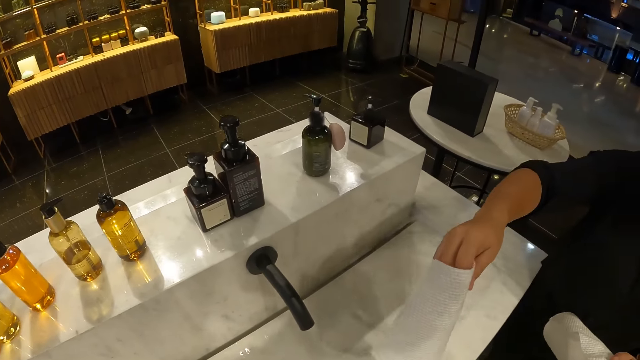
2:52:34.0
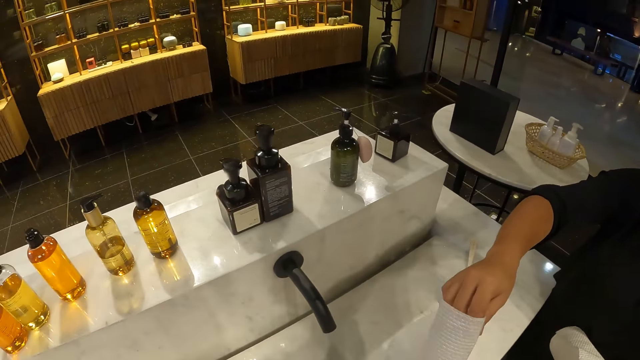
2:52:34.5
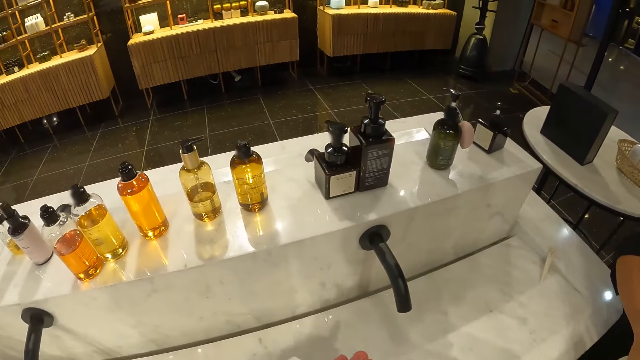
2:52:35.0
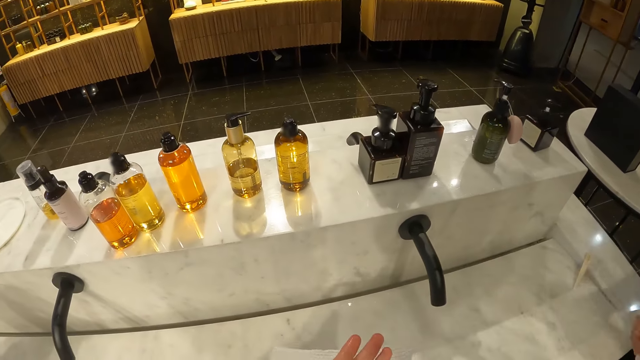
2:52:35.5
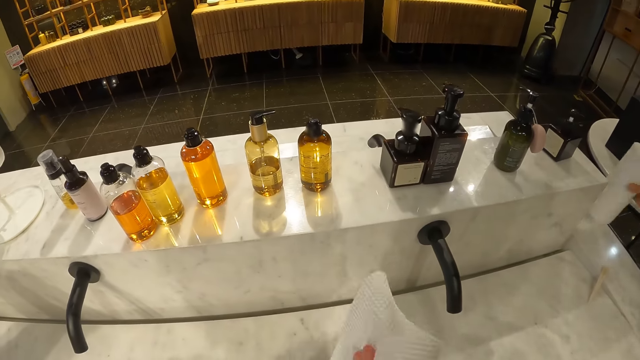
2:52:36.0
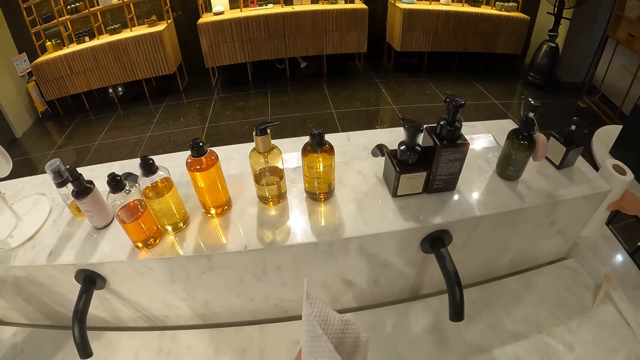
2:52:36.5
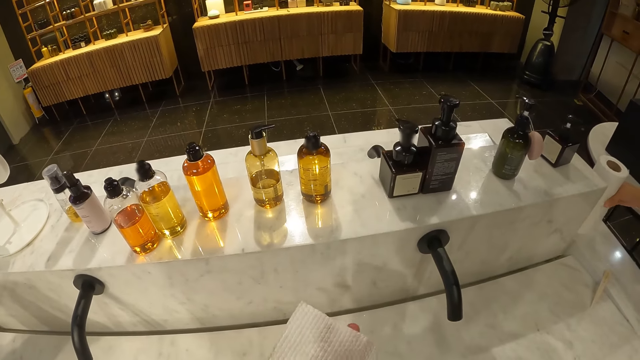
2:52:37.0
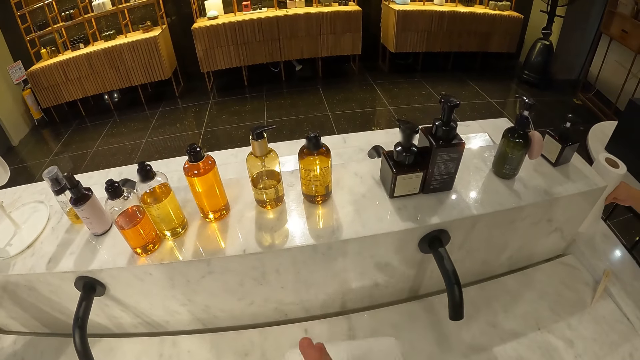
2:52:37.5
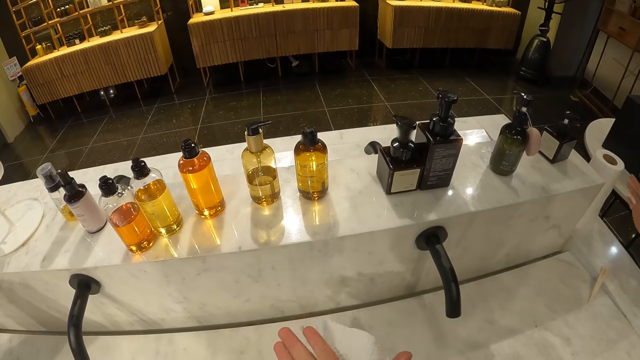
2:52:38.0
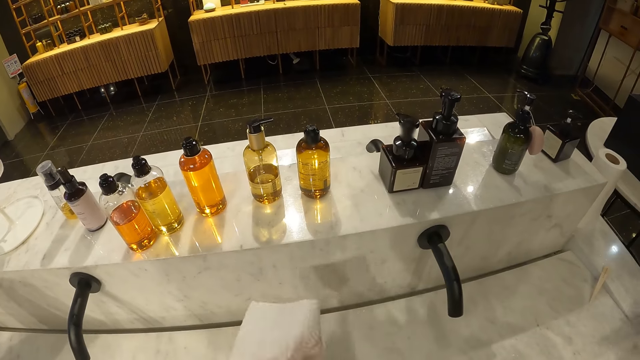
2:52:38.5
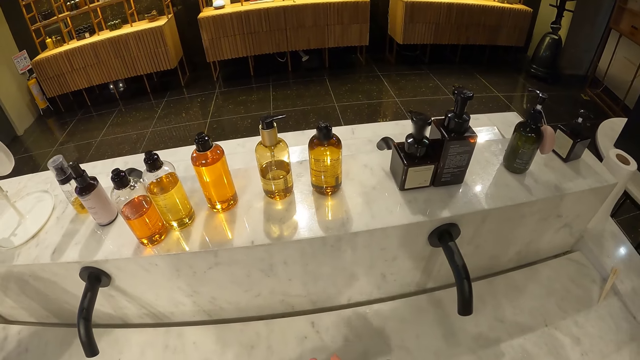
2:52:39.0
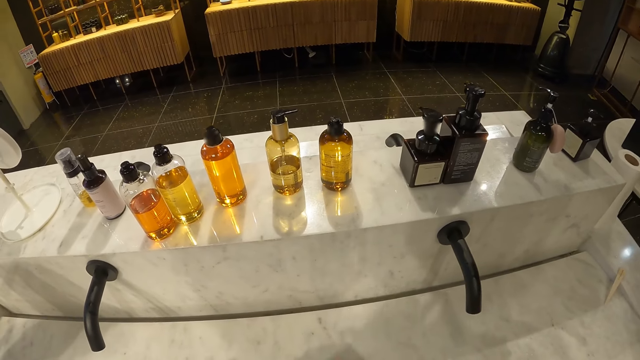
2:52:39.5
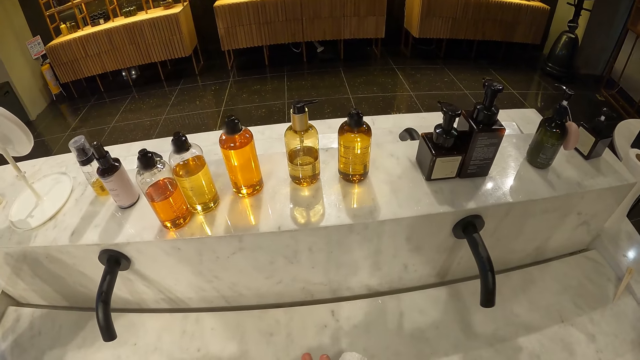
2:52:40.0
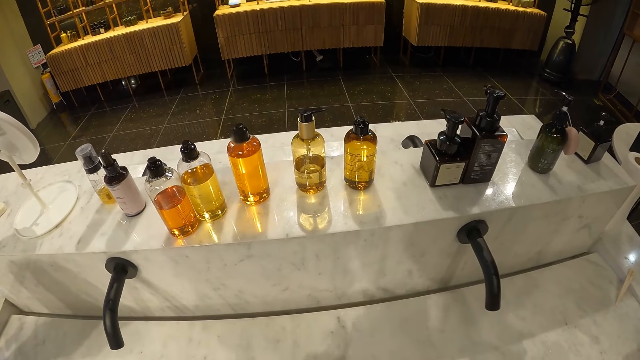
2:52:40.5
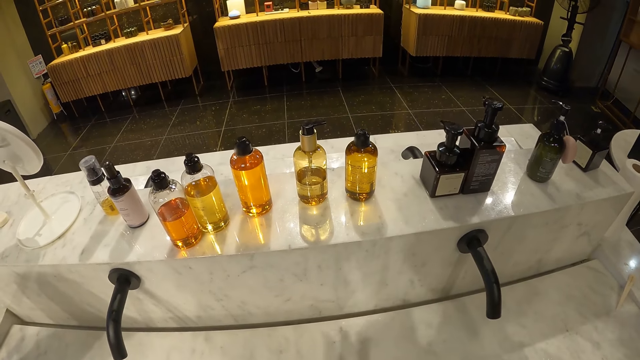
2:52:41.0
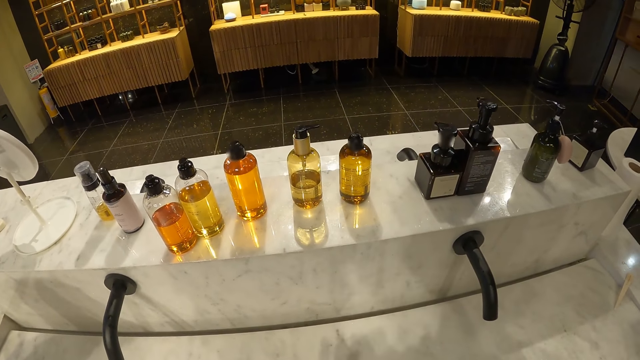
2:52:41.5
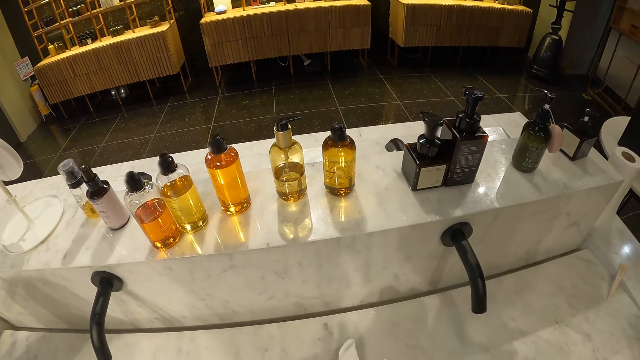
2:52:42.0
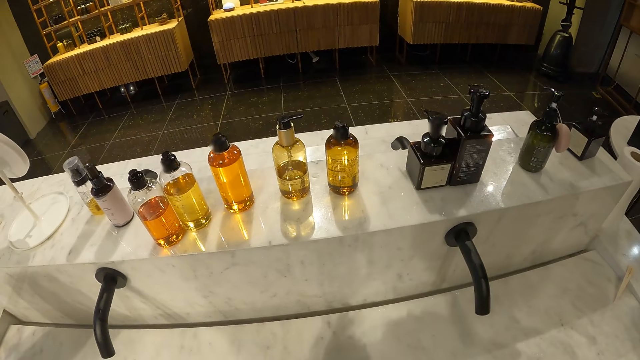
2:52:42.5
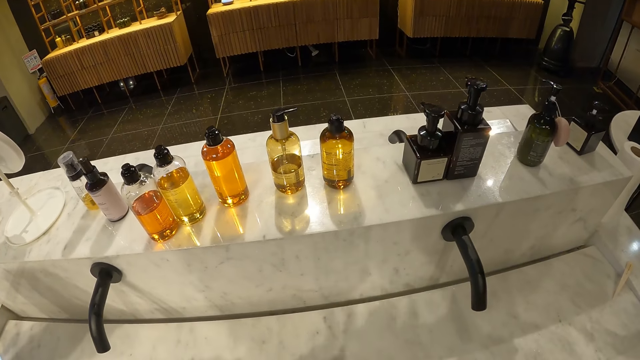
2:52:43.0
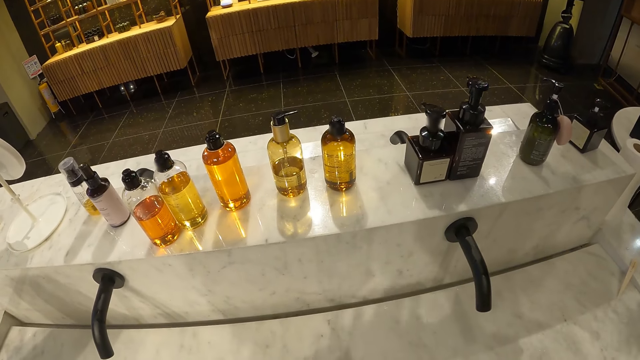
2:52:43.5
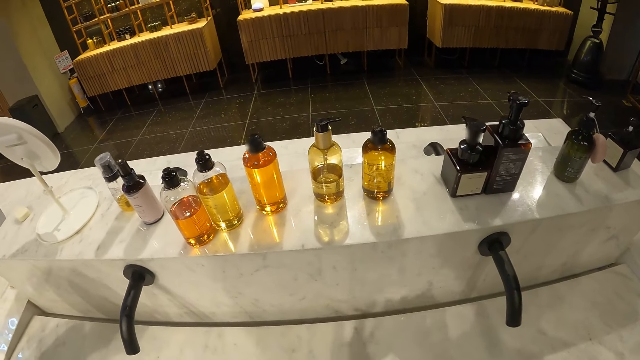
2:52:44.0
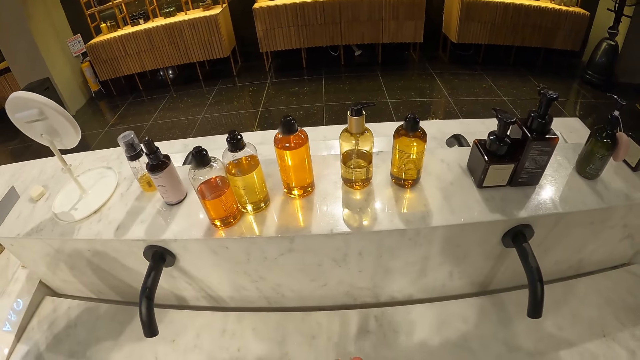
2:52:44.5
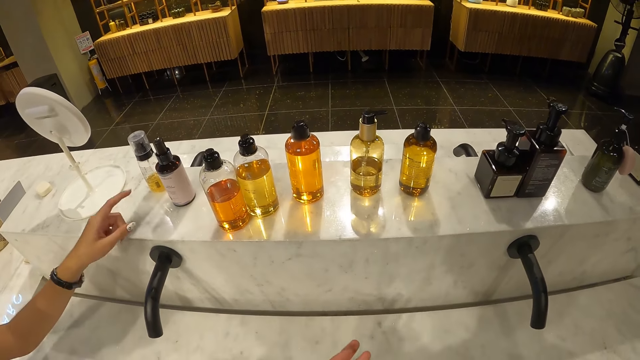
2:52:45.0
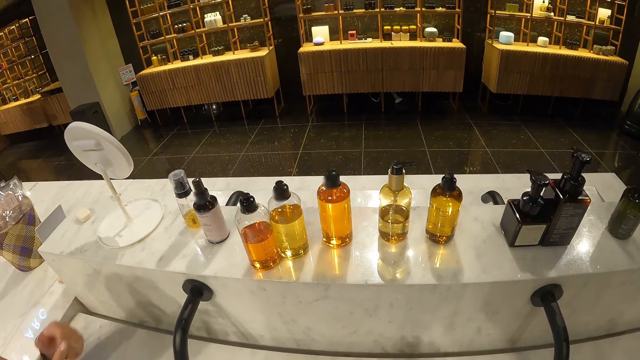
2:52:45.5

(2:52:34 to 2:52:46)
The camera wearer collects the paper towel from the woman with his right hand. He cleans his hands with the paper towel. The woman passes the roll of paper towel from her left hand to her right hand. She drops the roll of paper towel on the slab with her right hand.

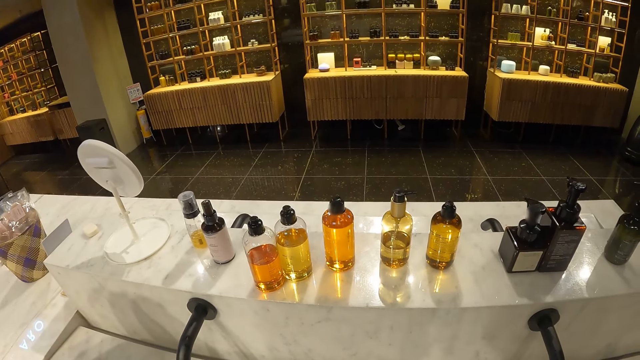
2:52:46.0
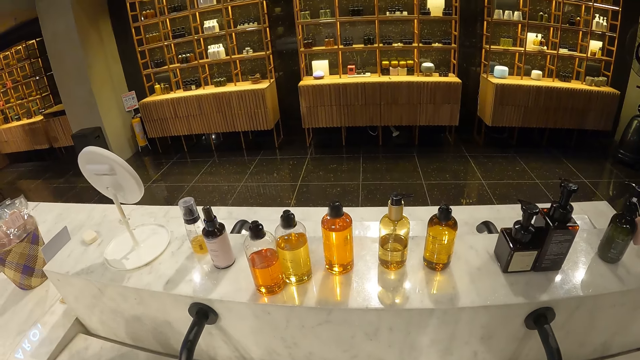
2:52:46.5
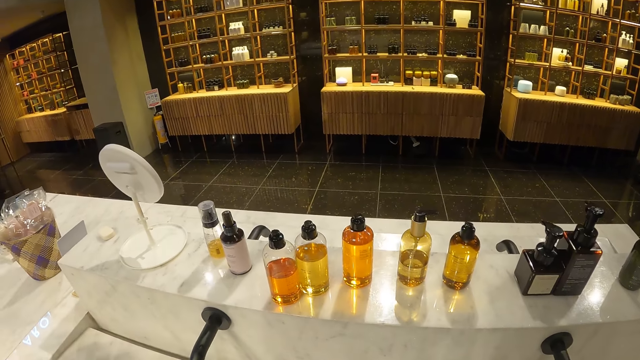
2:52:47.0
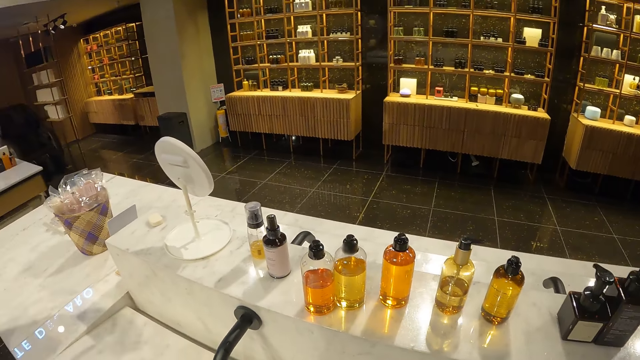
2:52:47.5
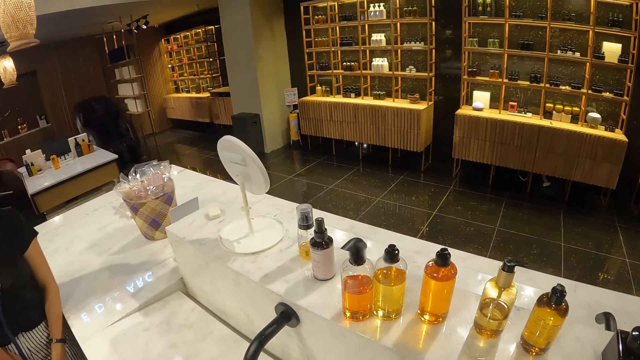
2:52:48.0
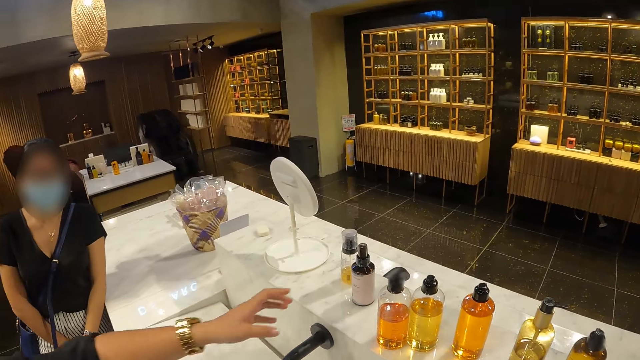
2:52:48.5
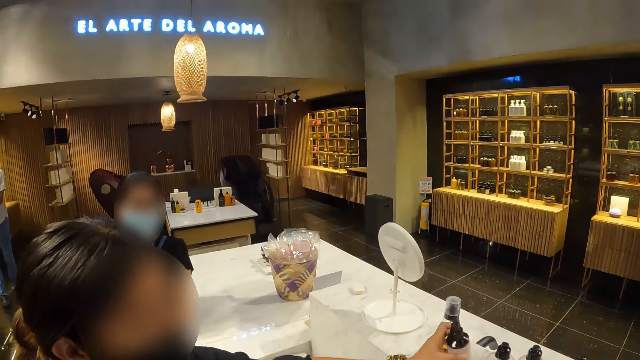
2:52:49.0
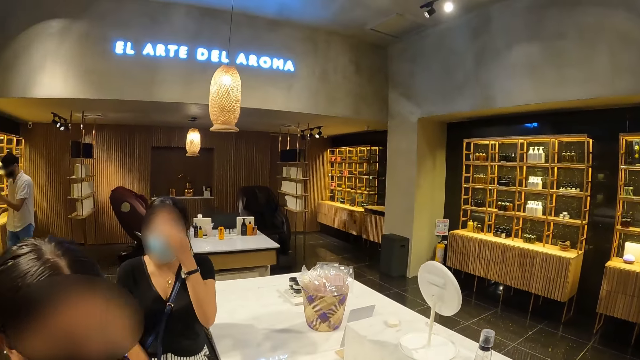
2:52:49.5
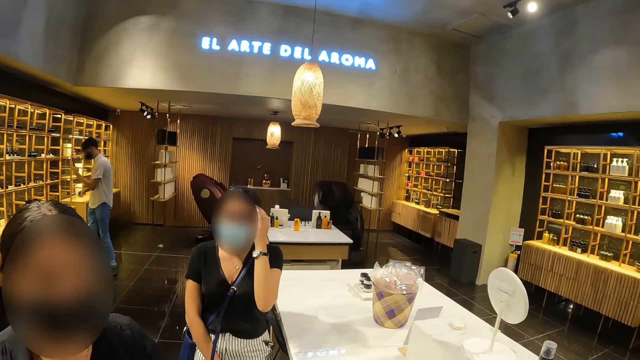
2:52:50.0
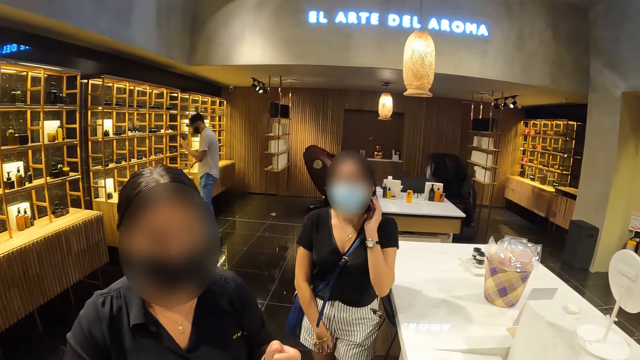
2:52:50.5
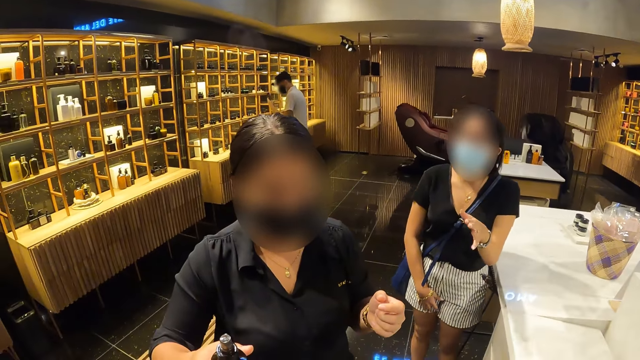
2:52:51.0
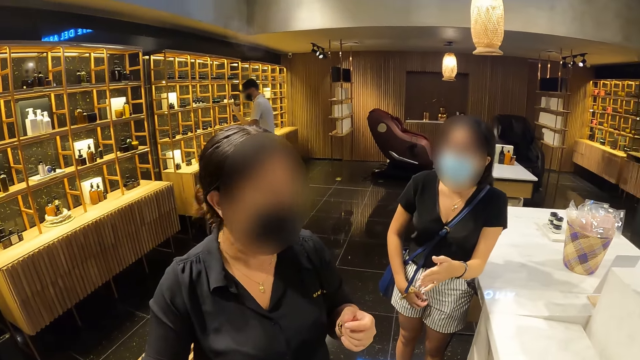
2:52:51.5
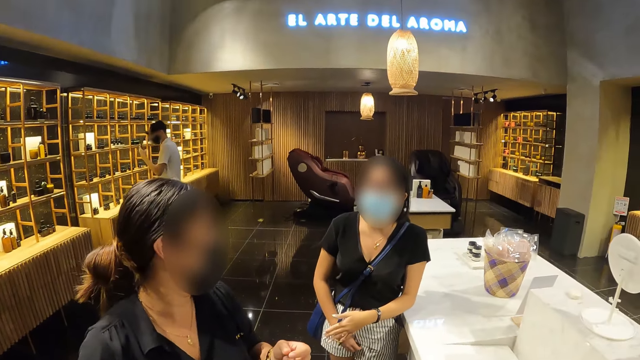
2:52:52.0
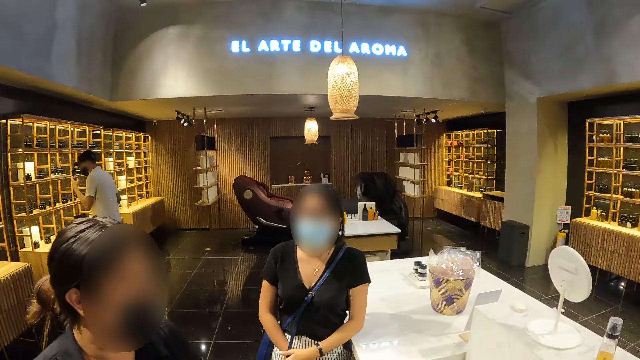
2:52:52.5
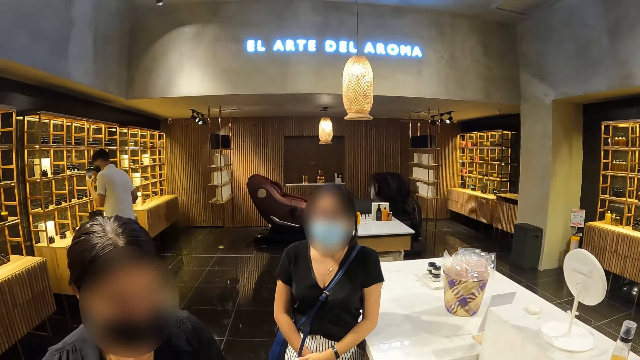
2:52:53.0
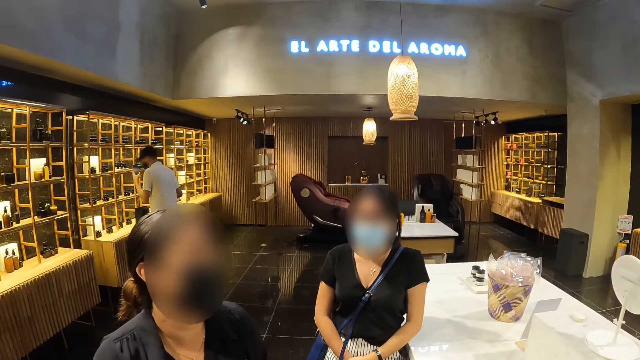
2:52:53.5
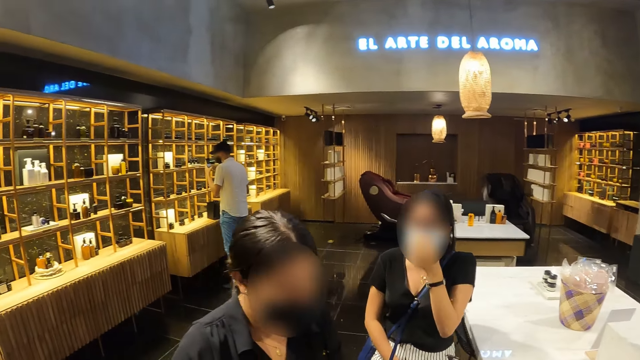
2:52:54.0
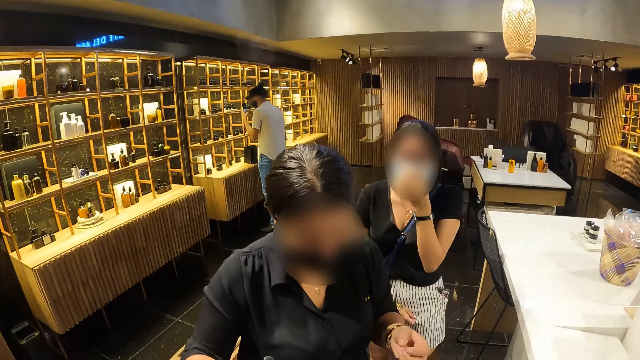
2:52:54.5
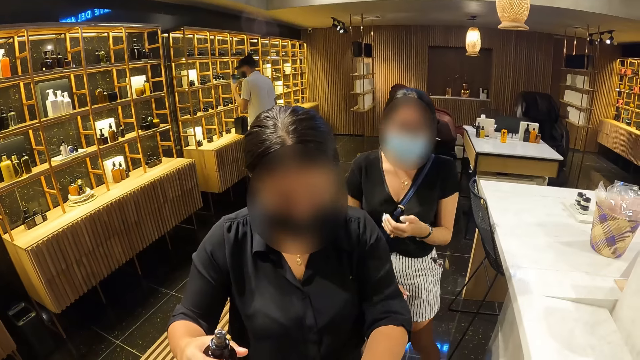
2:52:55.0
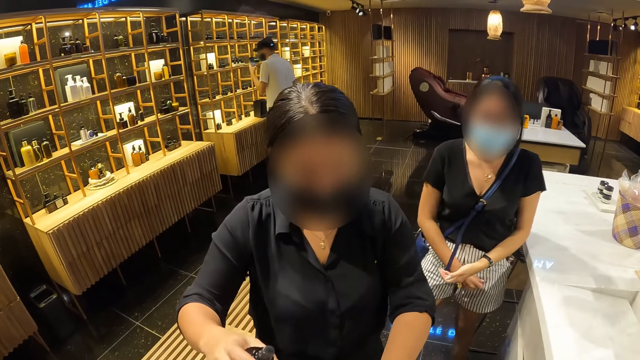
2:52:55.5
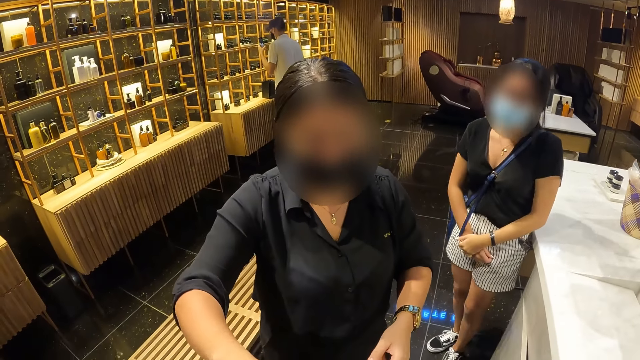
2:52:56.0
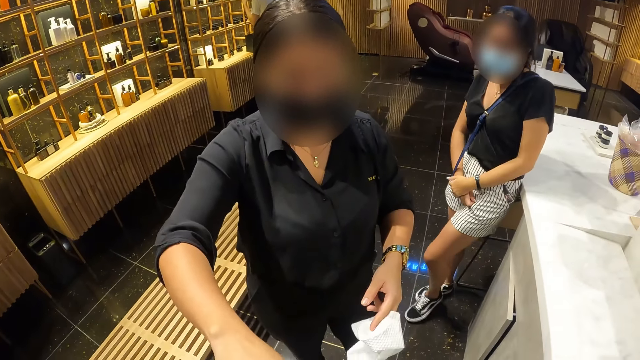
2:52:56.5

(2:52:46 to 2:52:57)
The camera wearer looks around. A woman picks up a bottle of perfume from a slab with her left hand. Another woman touches her head with her left hand. The camera wearer looks around. The other woman touches her nose mask with her left hand. The first woman pumps perfume from the bottle in her left hand into the hand of the camera wearer.
